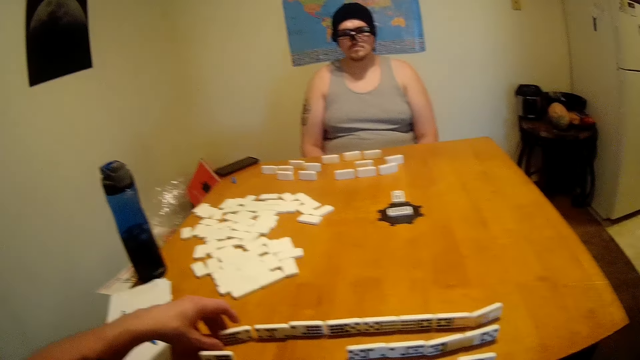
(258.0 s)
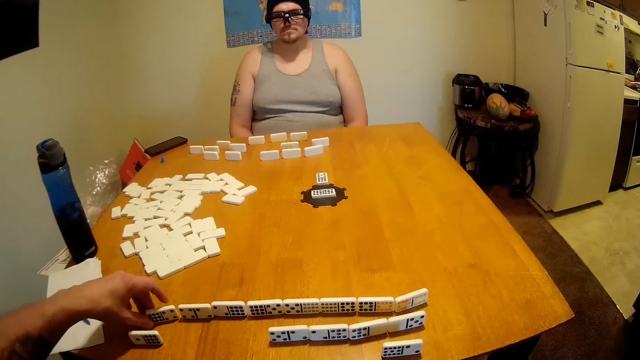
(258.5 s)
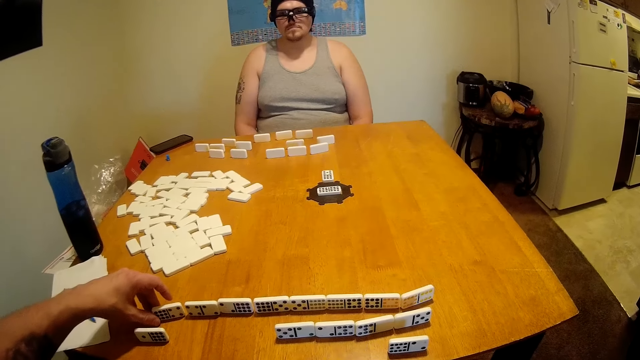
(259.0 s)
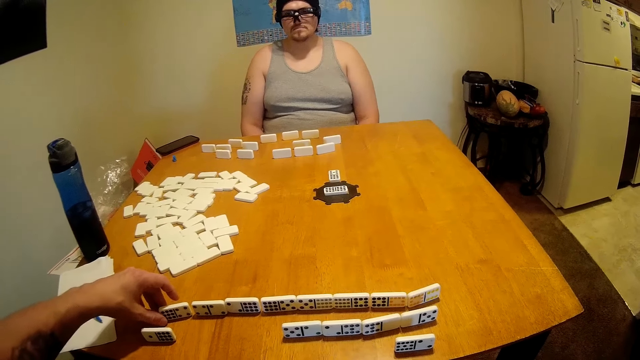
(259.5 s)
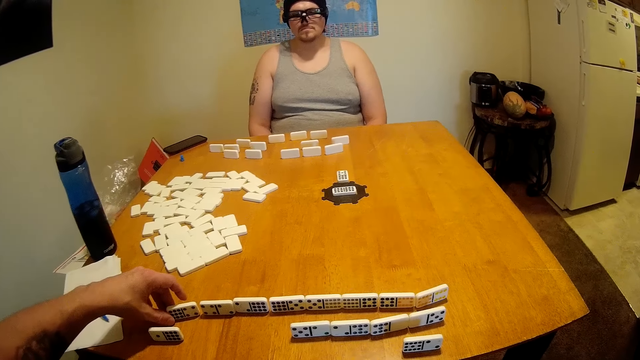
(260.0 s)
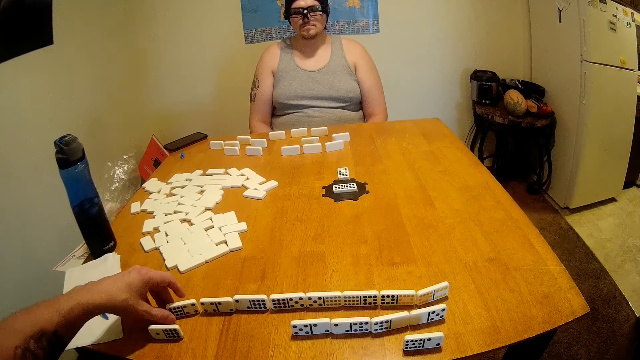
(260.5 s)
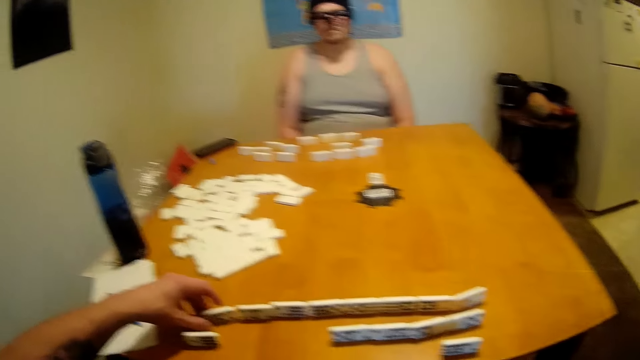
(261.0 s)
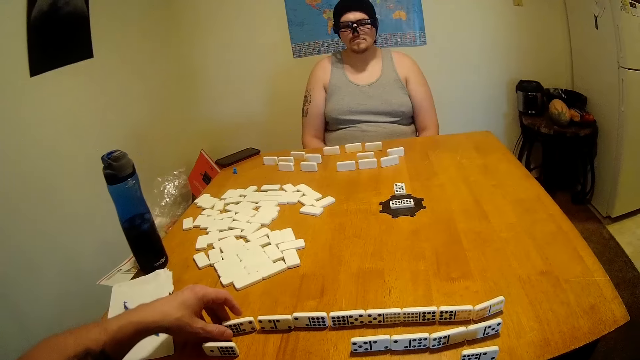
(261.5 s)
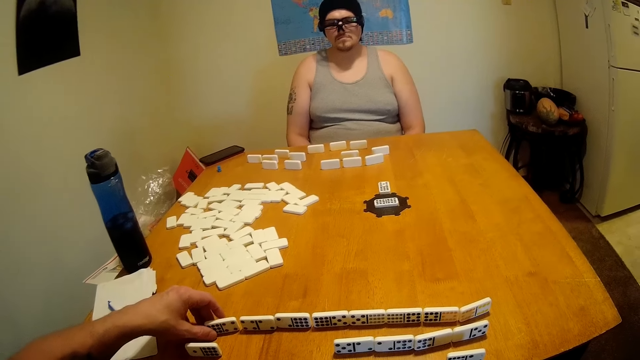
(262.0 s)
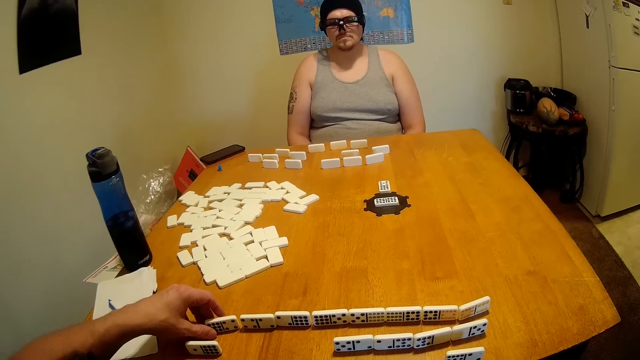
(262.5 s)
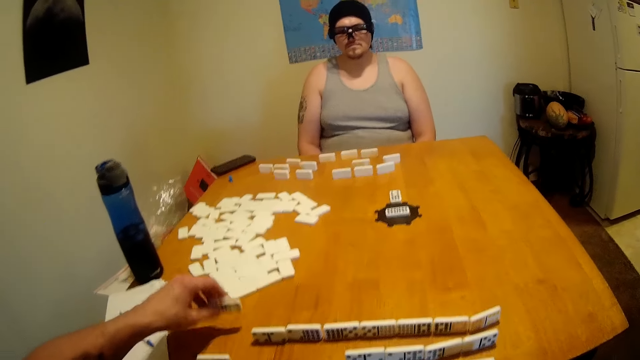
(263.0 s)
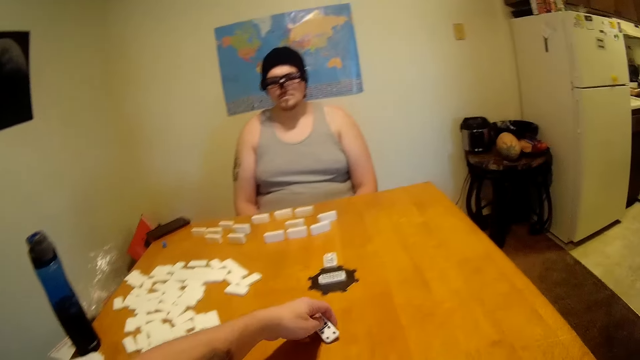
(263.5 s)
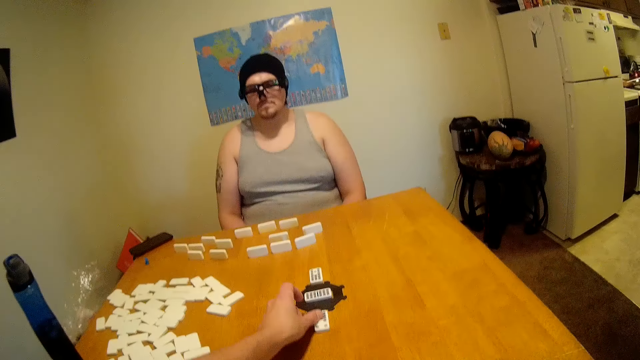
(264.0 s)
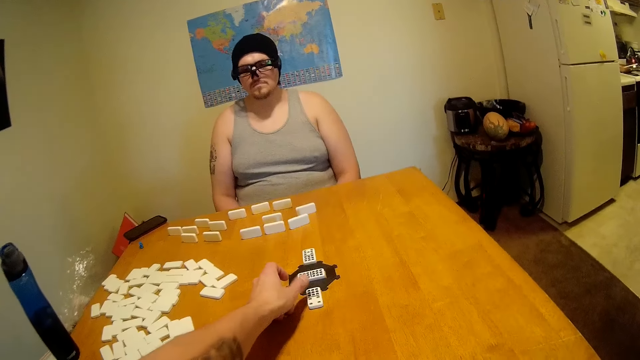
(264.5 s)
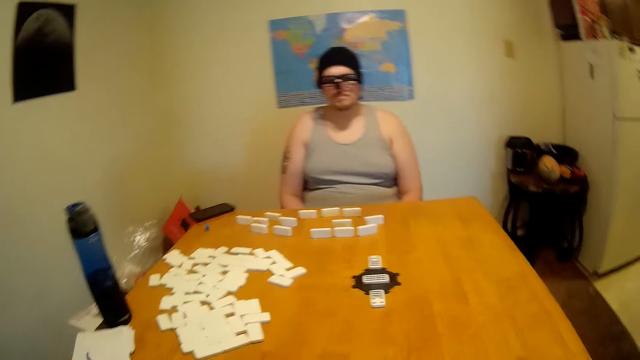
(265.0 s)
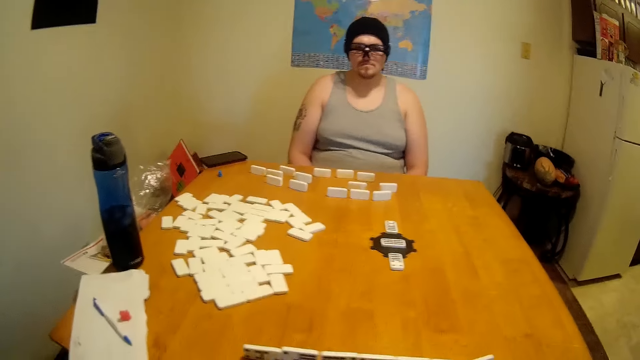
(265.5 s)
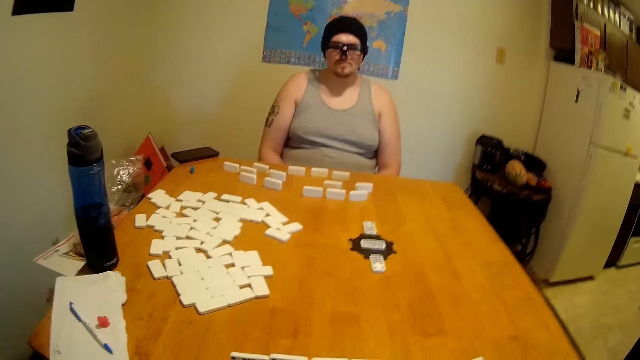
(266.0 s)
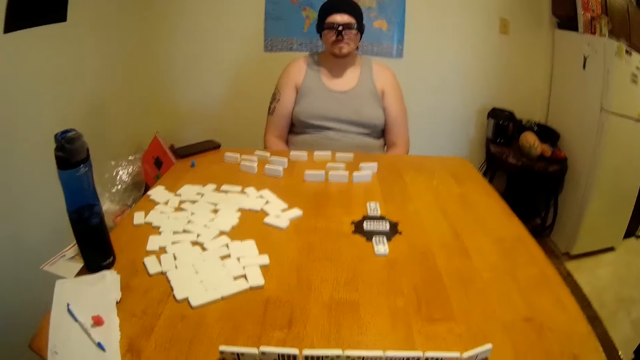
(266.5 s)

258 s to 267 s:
The camera wearer arranges dominoes. They put a dice on a table. They play dominoes.

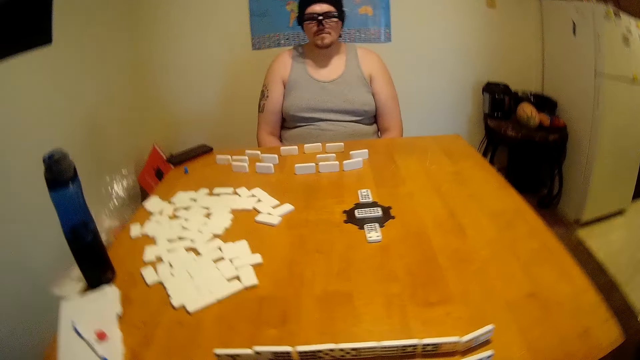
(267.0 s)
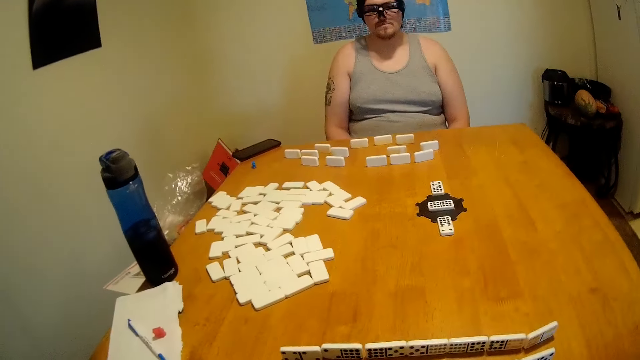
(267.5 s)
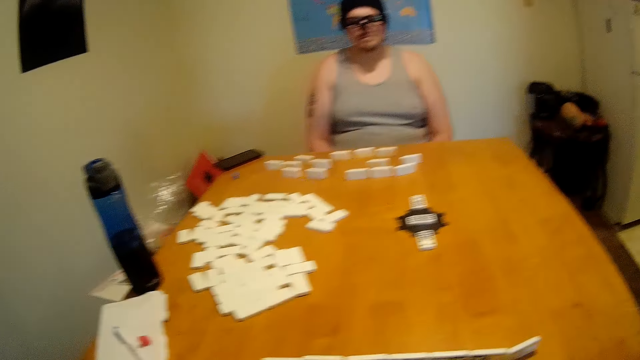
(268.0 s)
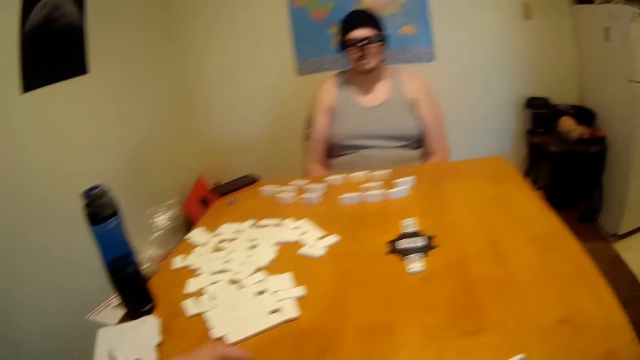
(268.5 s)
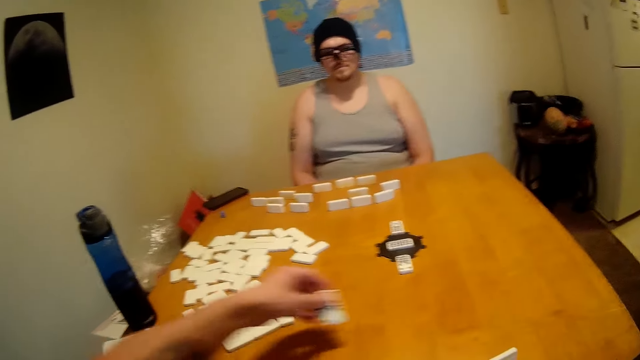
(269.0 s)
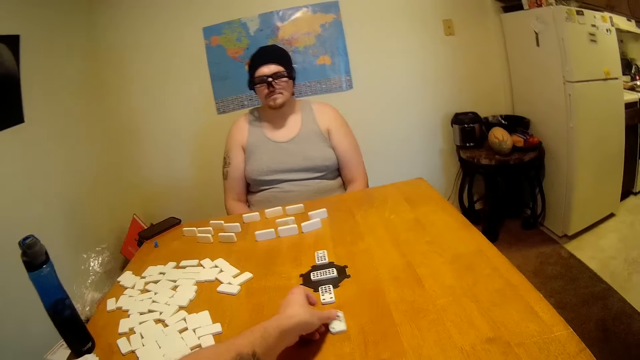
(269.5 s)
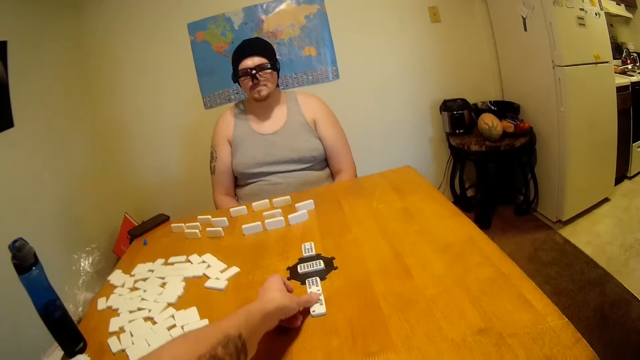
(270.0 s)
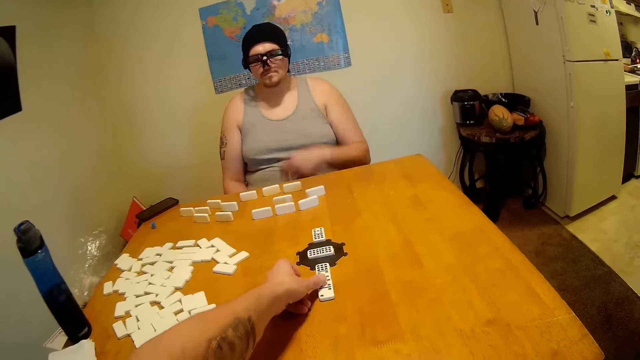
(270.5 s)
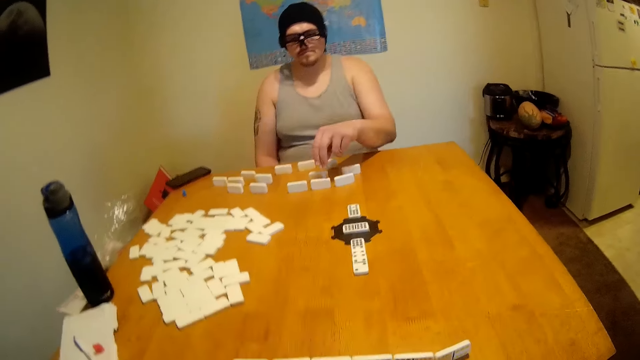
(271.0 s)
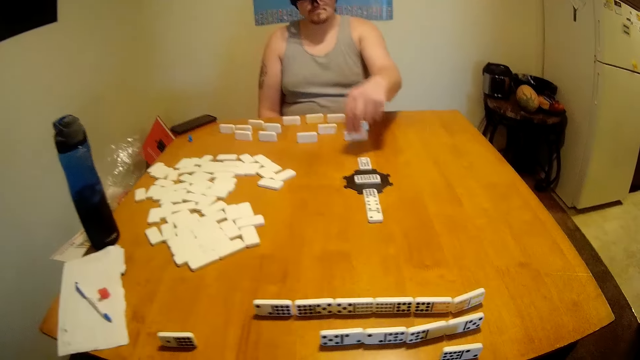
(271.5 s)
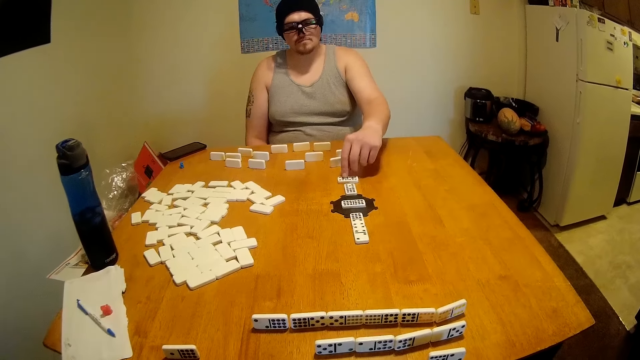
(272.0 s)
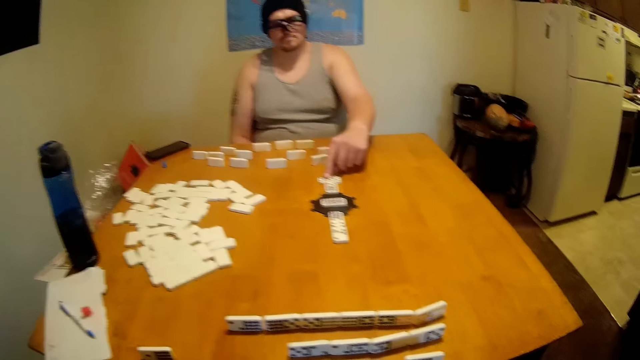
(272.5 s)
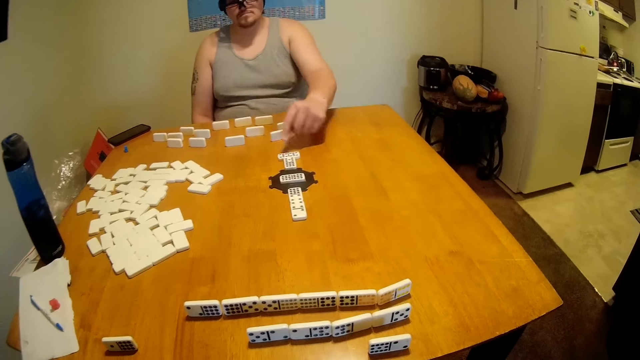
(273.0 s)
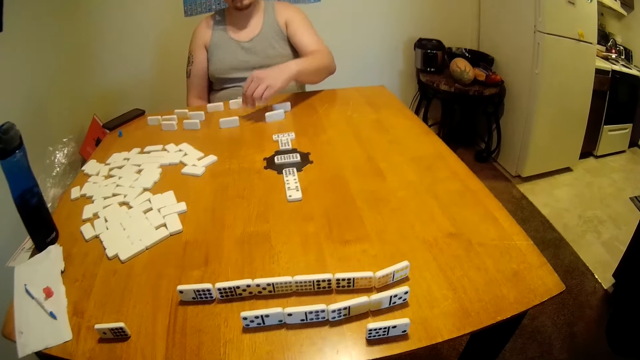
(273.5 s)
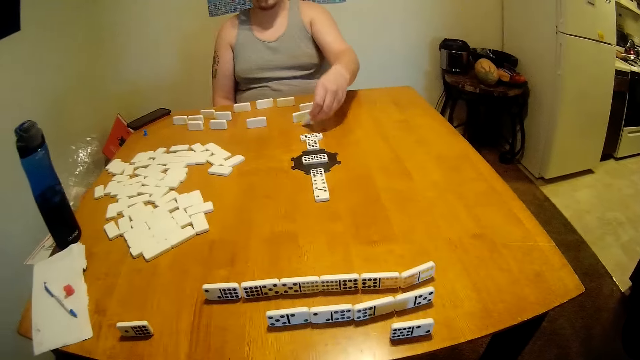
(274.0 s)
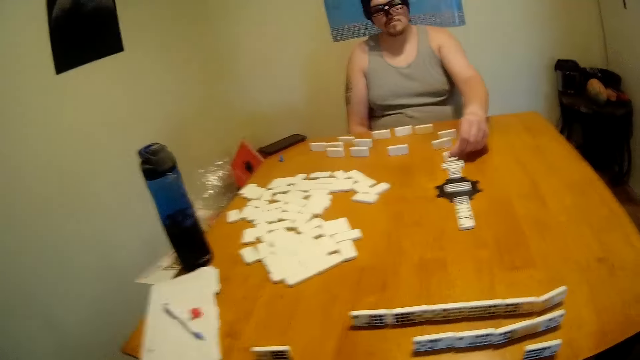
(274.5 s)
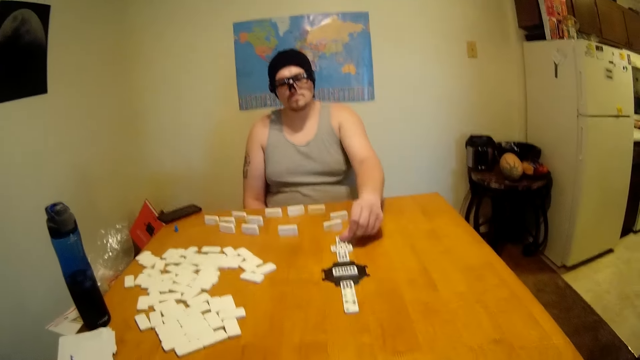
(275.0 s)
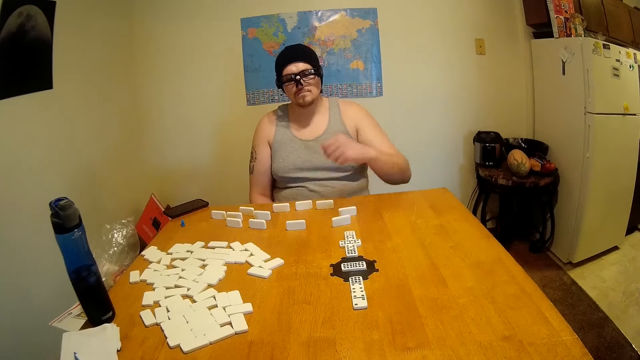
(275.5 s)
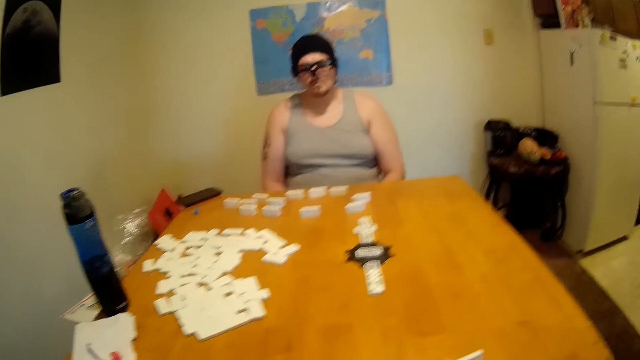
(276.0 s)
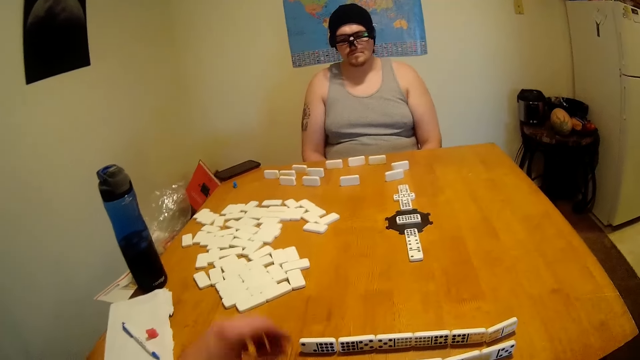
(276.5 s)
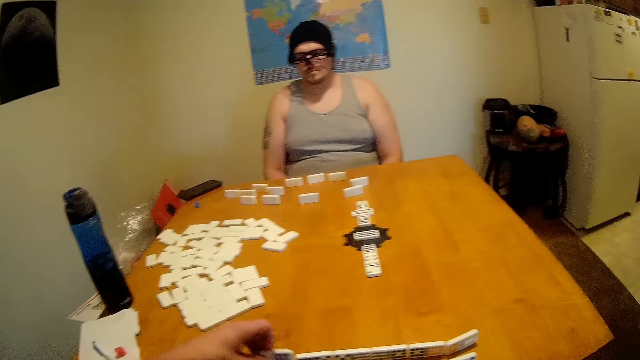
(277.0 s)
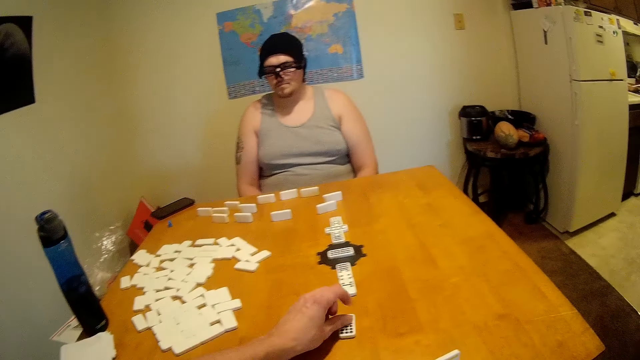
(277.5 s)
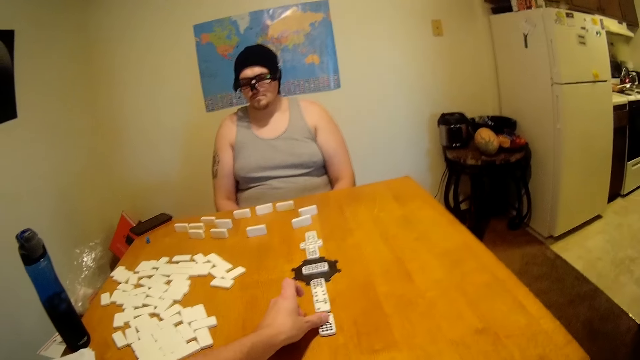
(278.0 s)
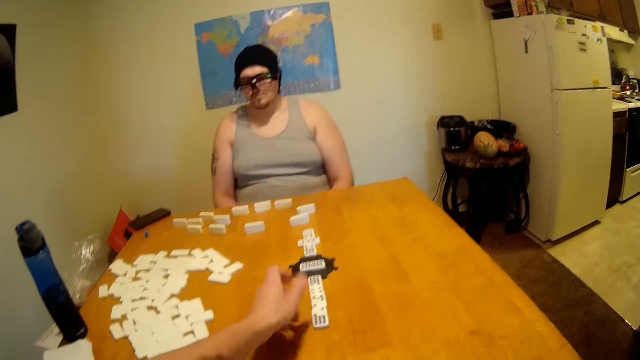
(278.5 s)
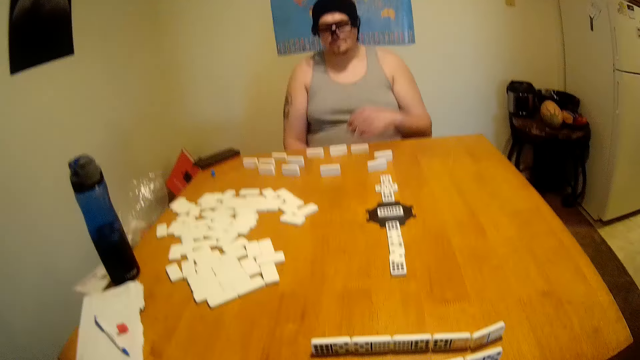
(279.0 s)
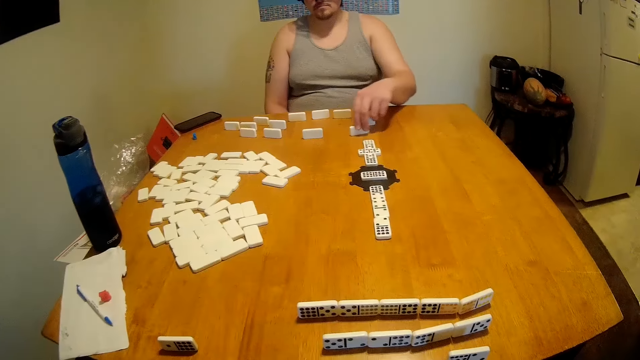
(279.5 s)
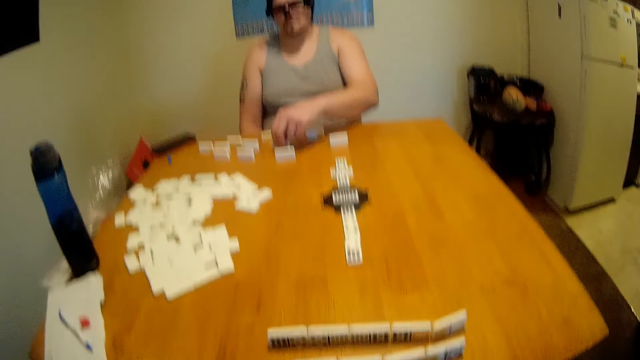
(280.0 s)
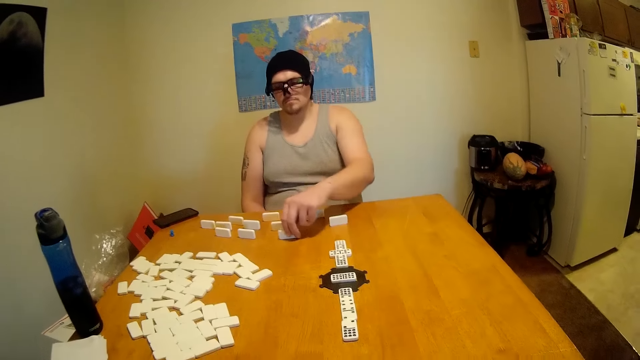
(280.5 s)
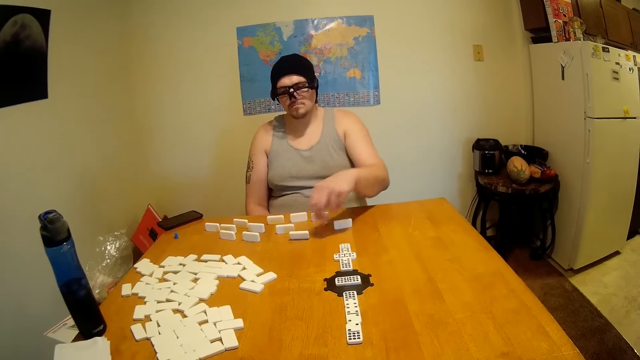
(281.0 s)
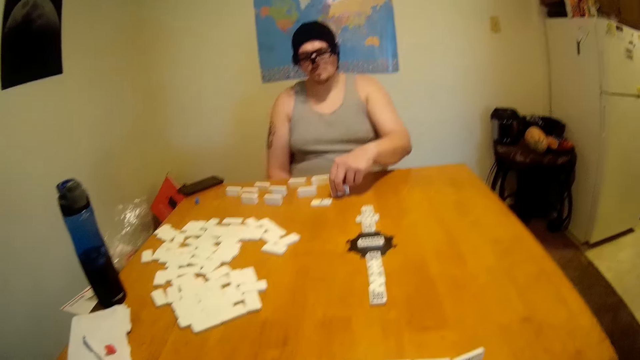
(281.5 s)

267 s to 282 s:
The camera wearer looks around. They pick up a dice on a table, put the dice on the table, and play dominoes. A man picks up a dice on the table. The man plays dominoes. He puts the dice on the table. He picks up a dice on the table, puts the dice on the table, and plays dominoes. The camera wearer picks up a dice on the table, puts the dice on the table, and plays dominoes. The man moves dice on the table.
